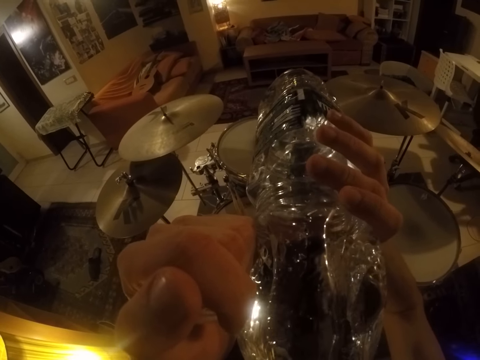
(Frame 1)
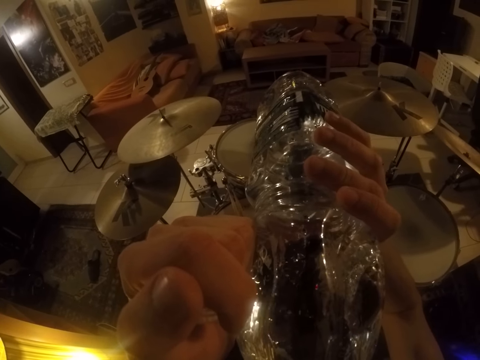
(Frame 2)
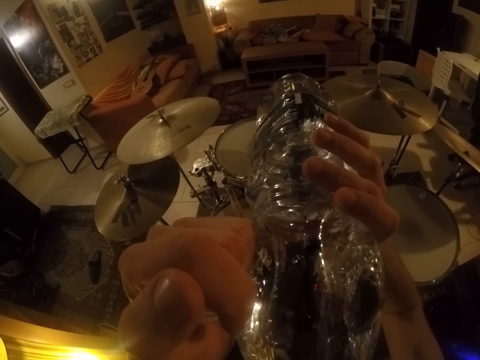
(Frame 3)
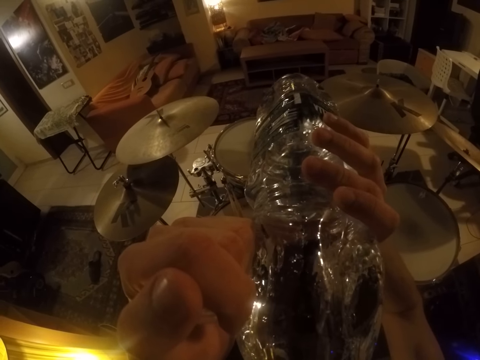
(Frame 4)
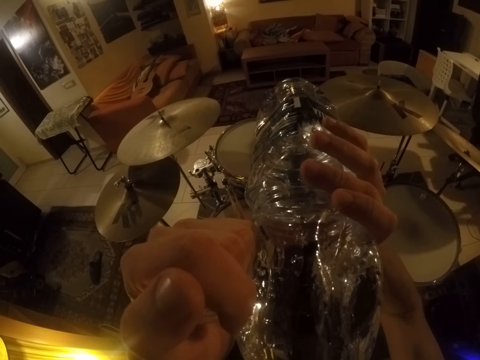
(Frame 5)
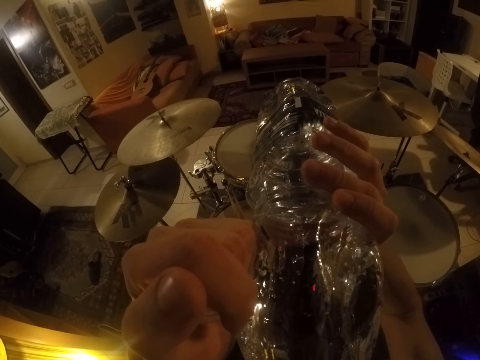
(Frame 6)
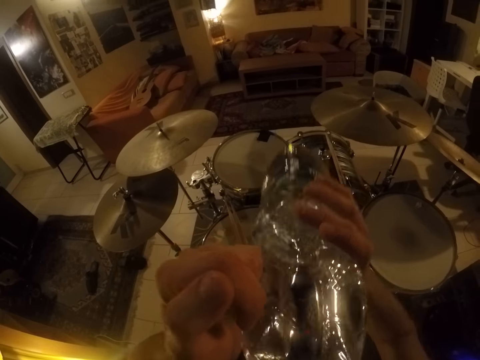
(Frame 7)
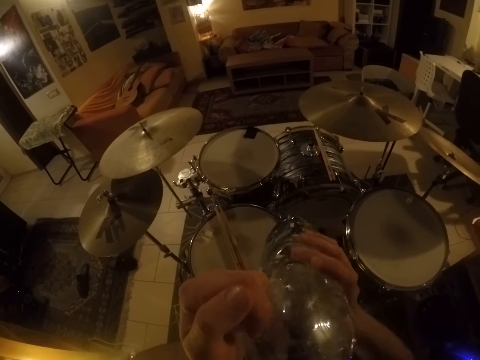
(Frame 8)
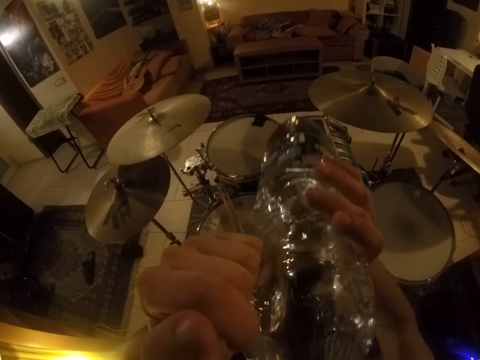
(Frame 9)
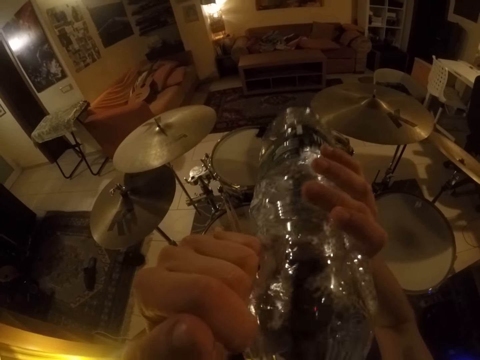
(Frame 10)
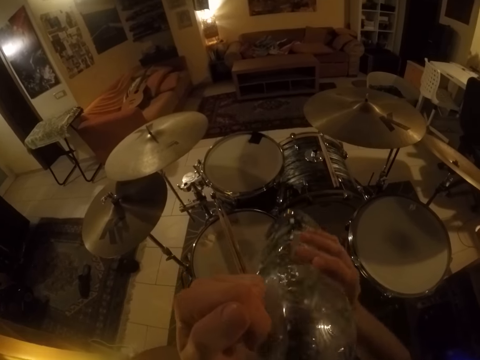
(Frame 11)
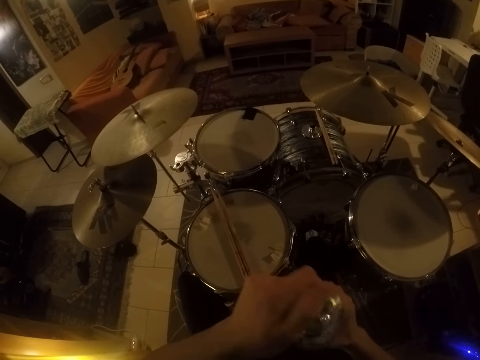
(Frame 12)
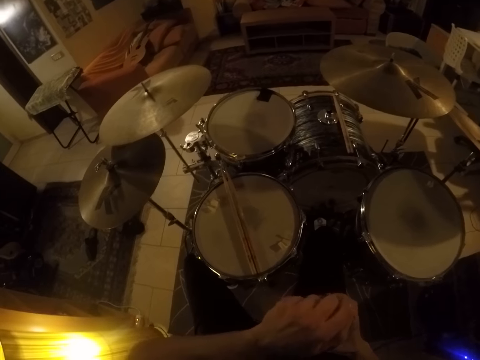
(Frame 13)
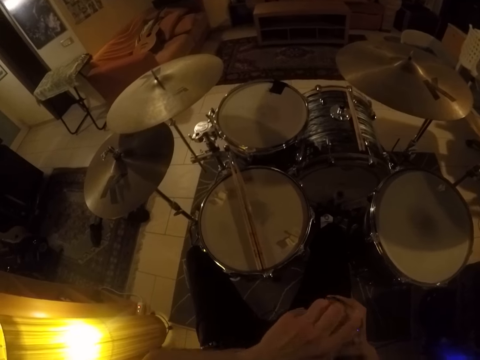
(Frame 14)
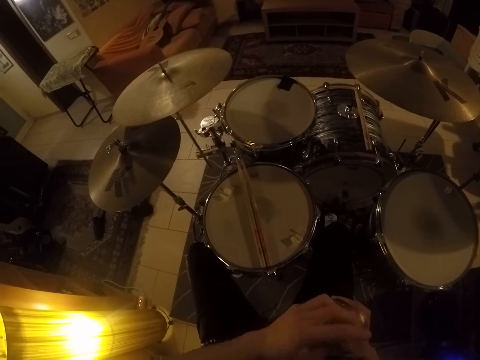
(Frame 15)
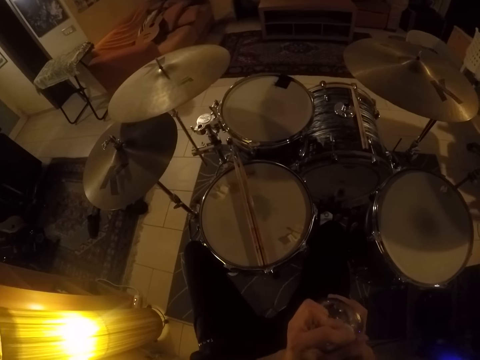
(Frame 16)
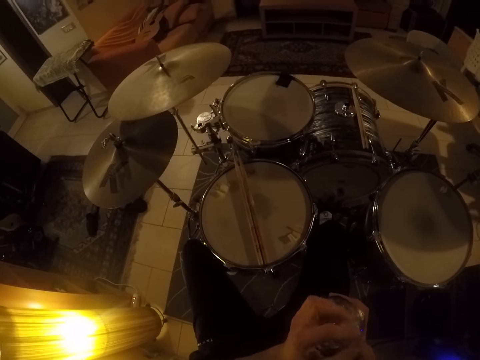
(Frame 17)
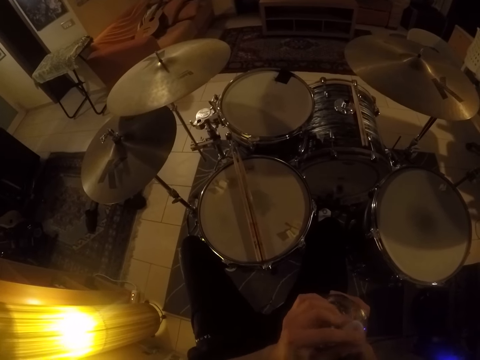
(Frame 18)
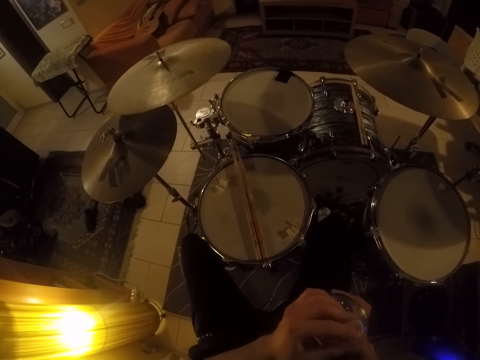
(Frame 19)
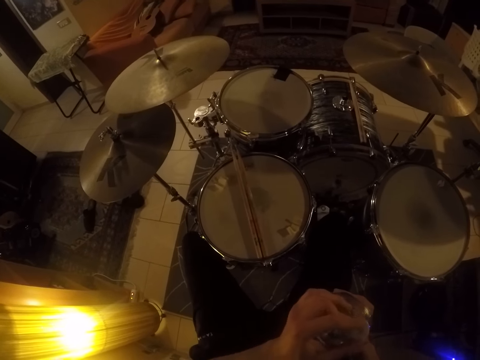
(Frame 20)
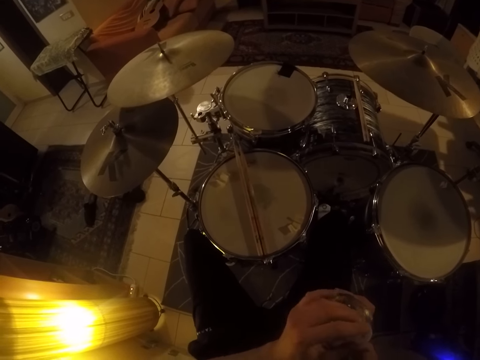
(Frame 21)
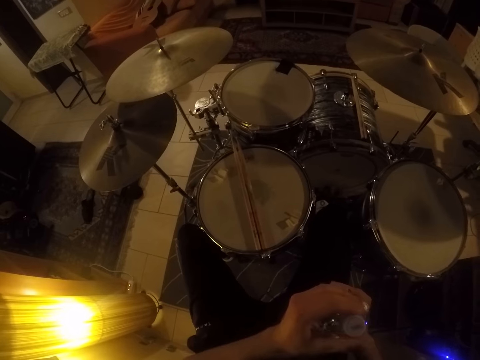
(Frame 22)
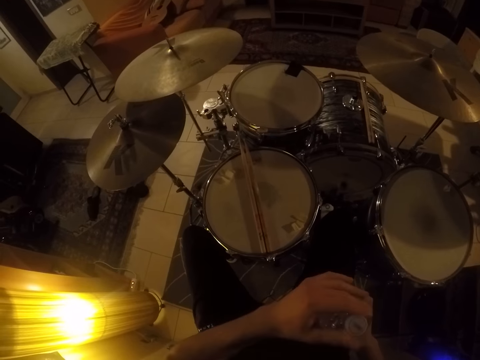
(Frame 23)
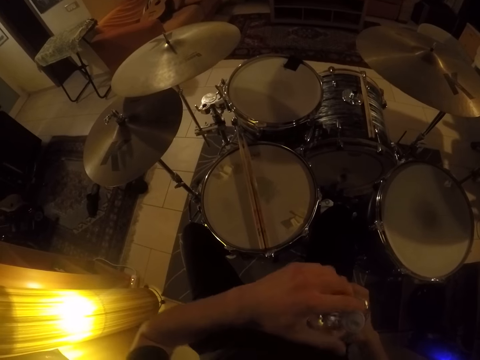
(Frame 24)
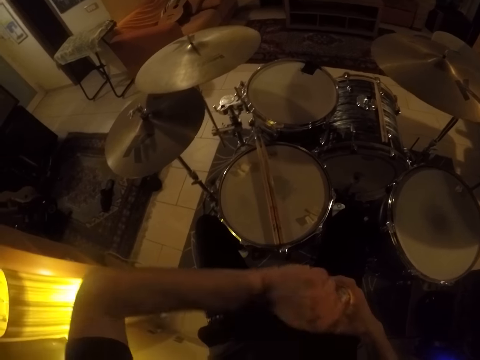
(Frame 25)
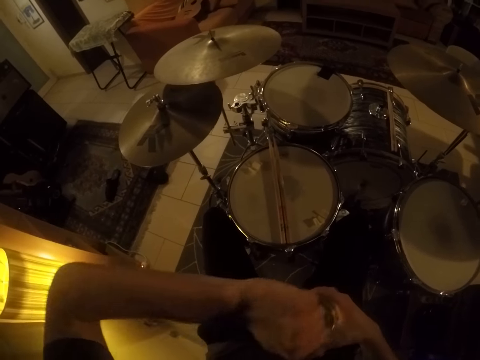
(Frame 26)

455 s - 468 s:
The camera wearer tightens the bottled water cap with his left hand.

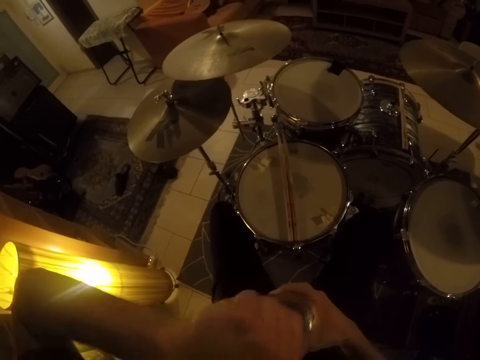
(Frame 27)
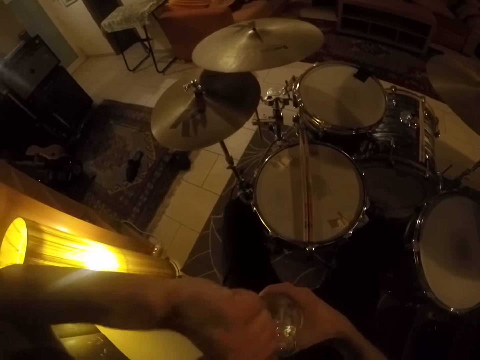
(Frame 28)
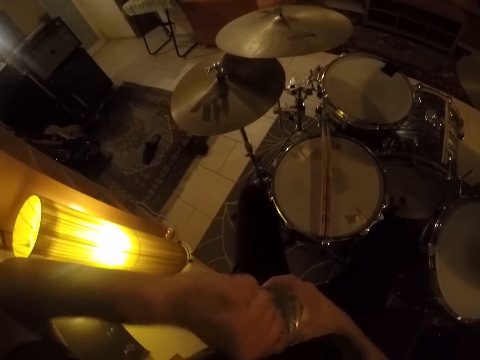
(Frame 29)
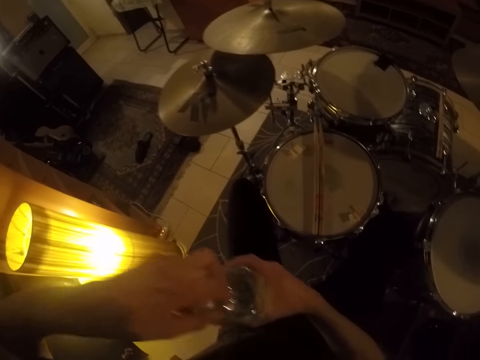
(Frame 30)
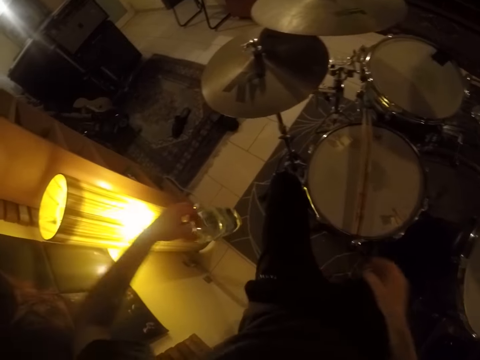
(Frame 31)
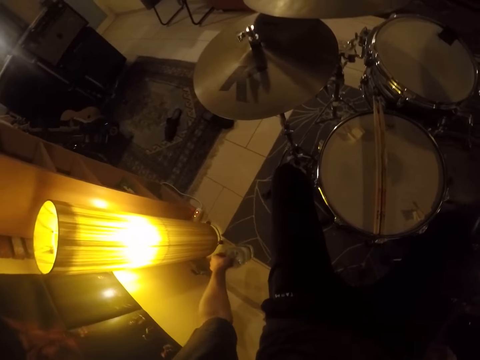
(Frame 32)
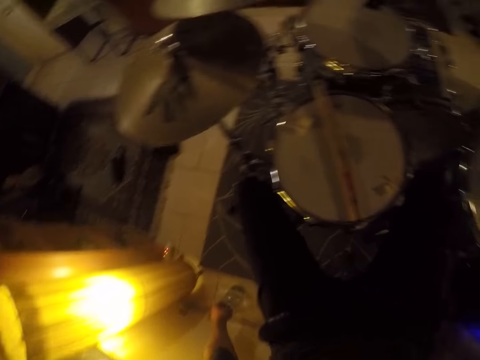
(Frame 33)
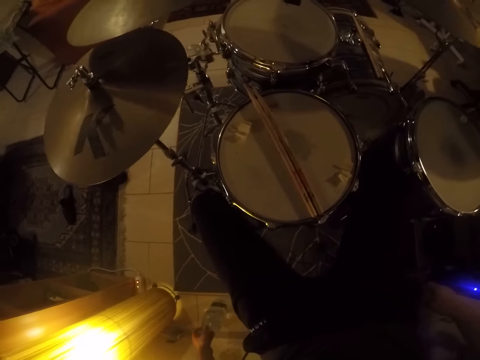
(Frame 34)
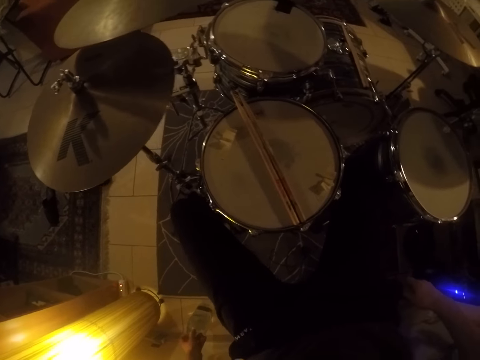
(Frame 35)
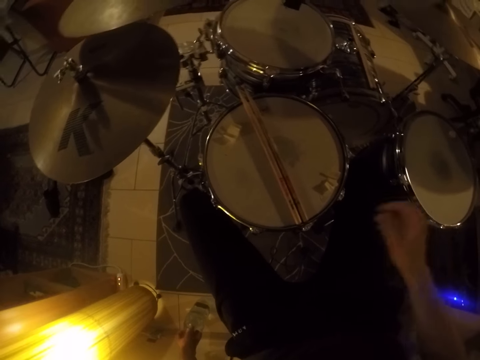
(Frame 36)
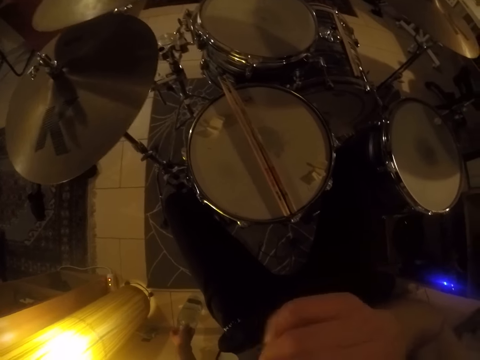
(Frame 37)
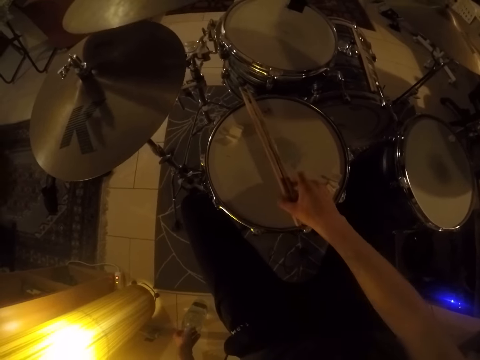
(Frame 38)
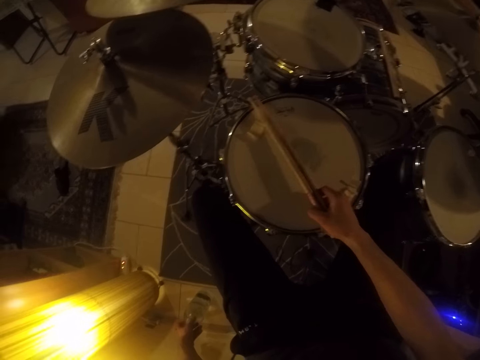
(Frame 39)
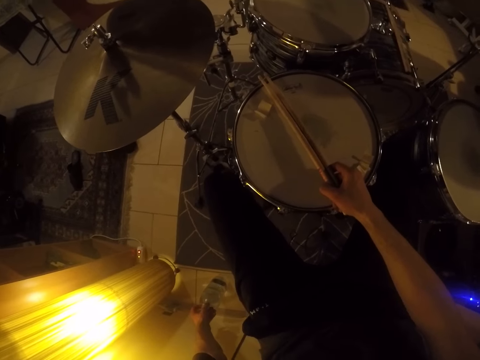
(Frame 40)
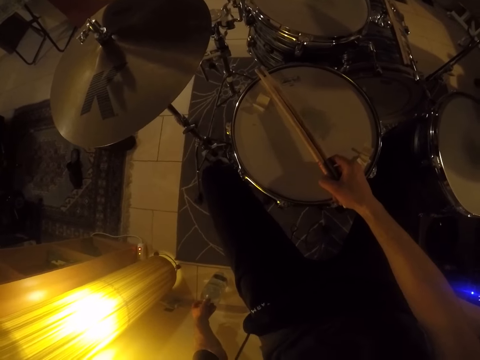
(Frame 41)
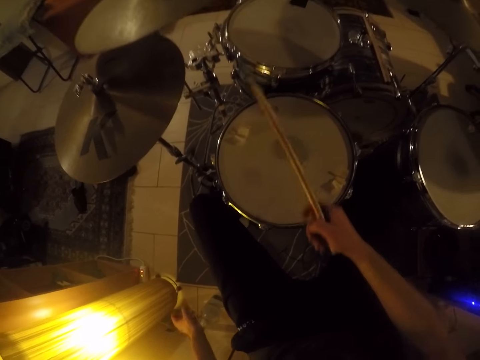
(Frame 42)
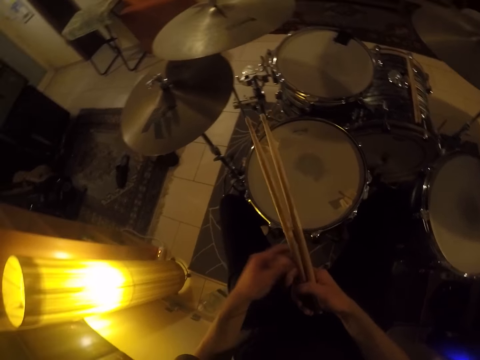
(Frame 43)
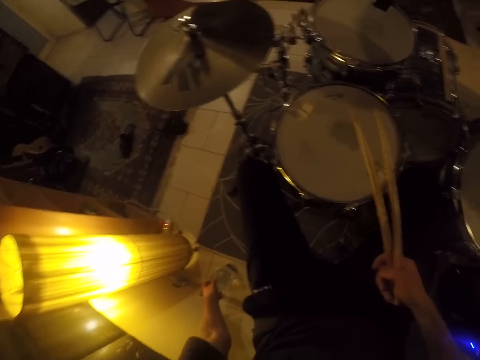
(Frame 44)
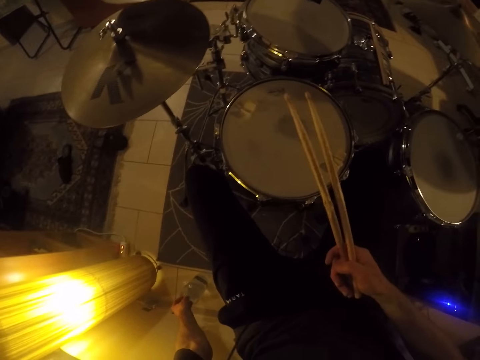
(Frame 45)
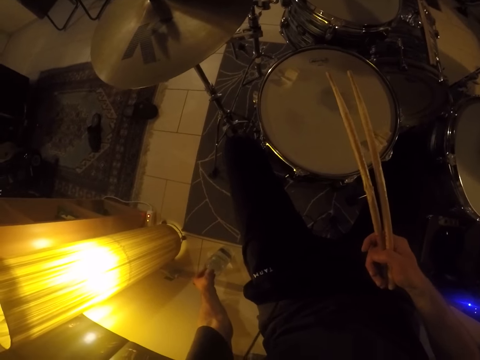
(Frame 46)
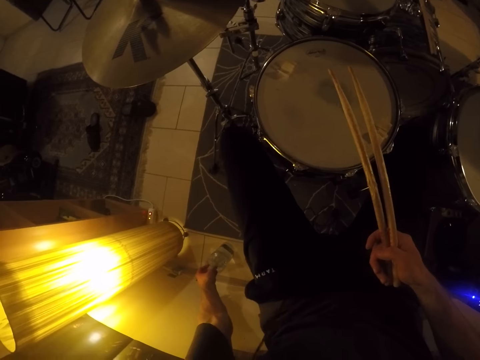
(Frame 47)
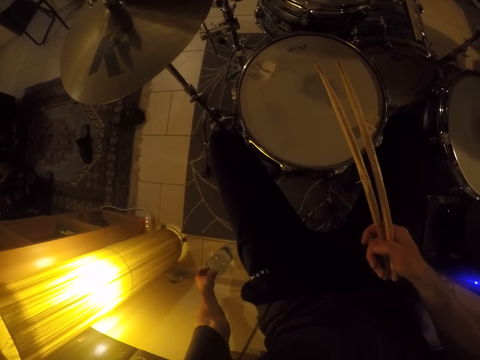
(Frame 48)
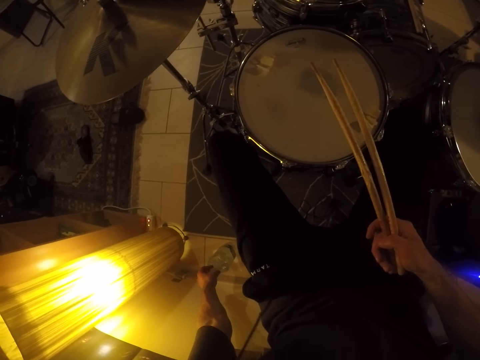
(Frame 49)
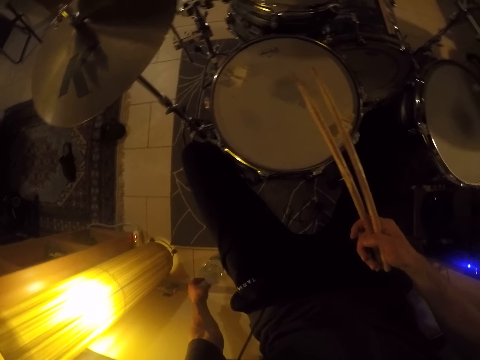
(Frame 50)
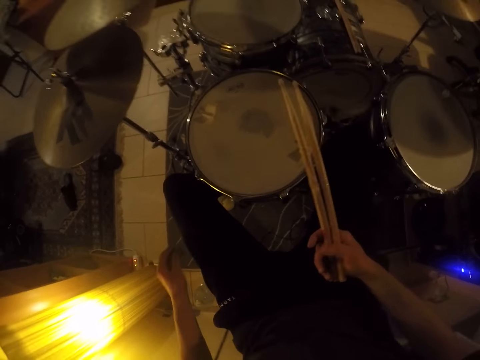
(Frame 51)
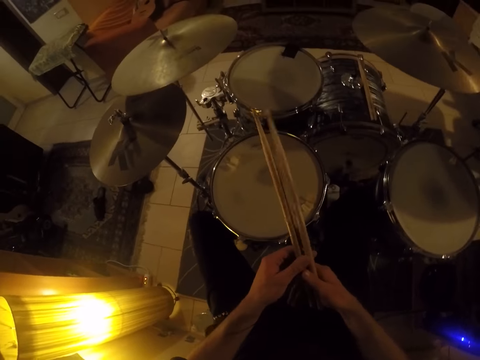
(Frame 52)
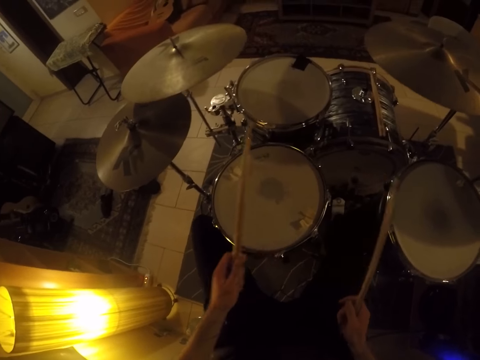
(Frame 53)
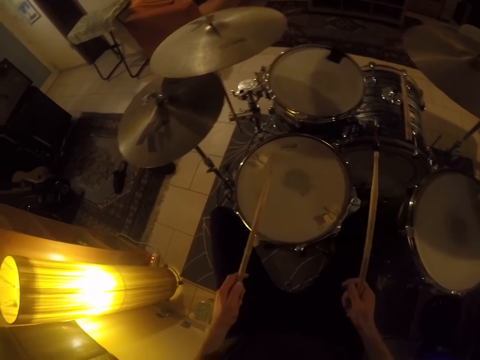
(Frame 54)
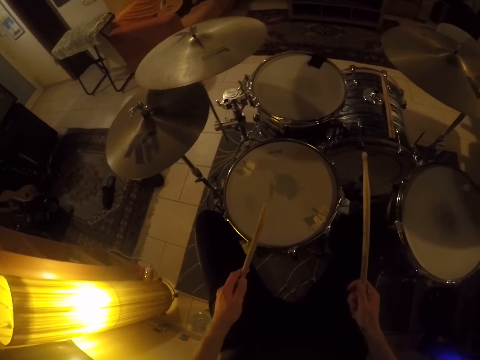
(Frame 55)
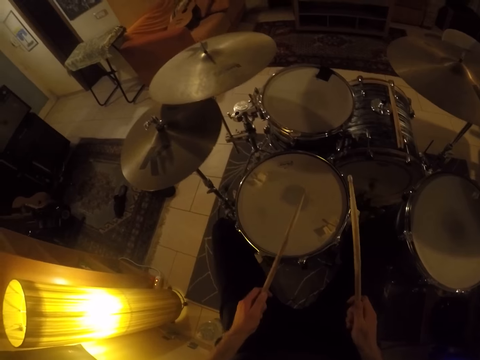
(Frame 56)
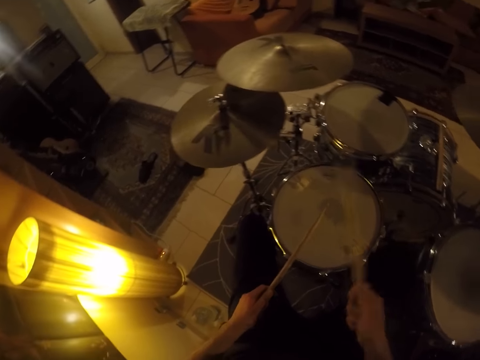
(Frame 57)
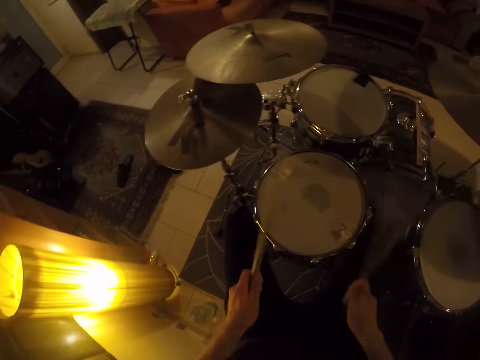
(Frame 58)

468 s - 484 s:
The camera wearer drops the bottled water on the floor with his left hand. He picks up the drum sticks from the drum with his right hand. He touches the bottled water with his left hand. He adjusts the bottled water on the floor with his left hand. He beats the drums with both hands with the drumsticks.
